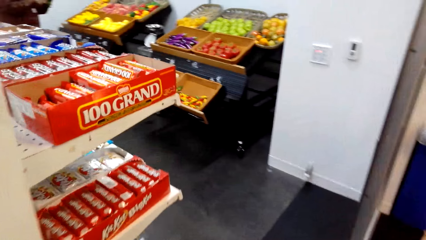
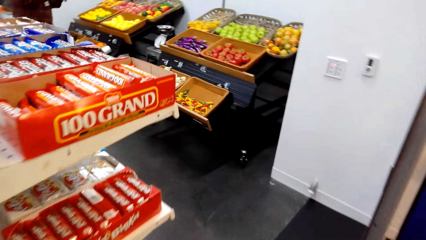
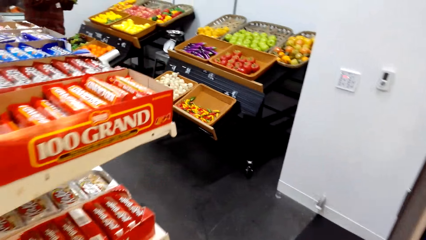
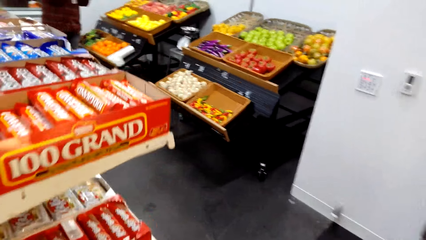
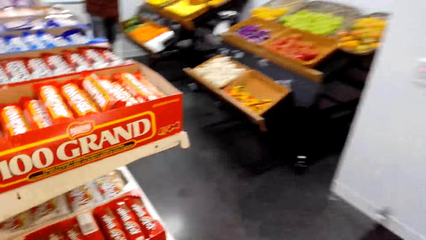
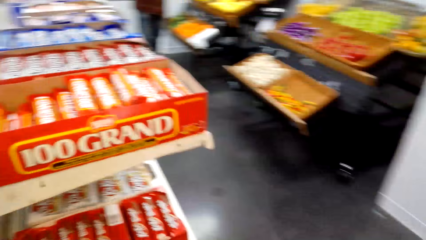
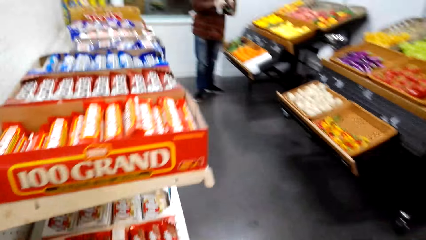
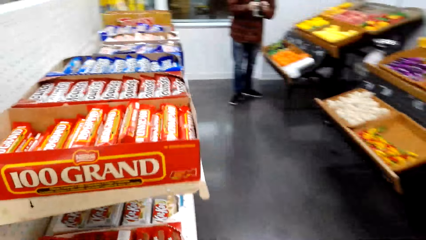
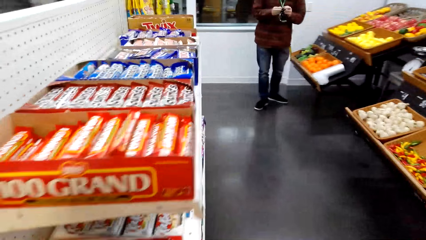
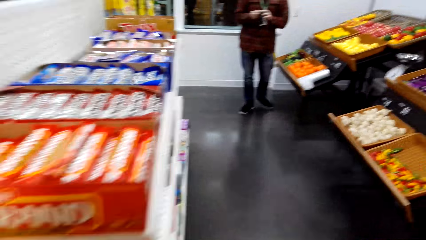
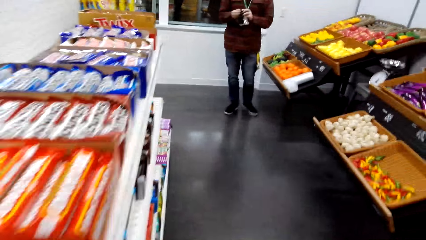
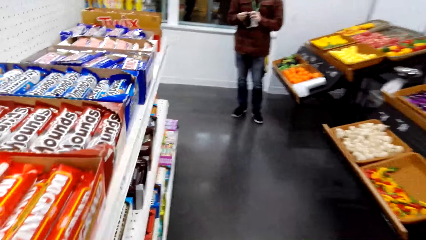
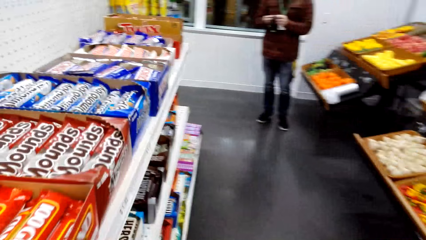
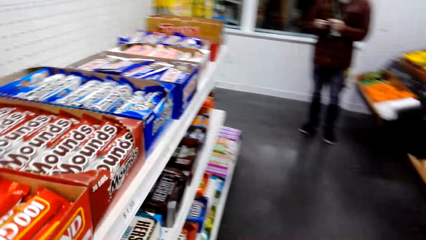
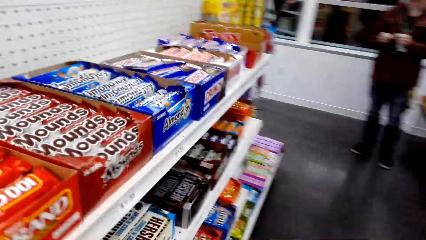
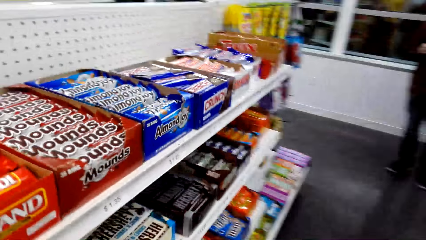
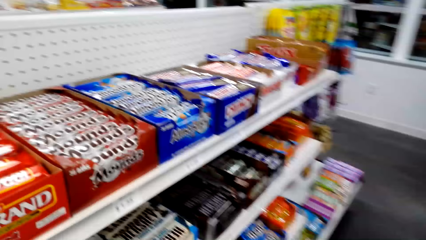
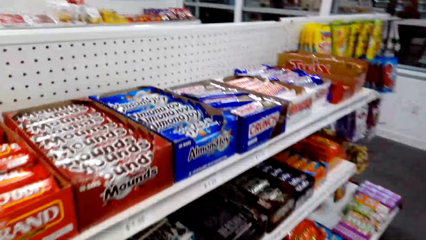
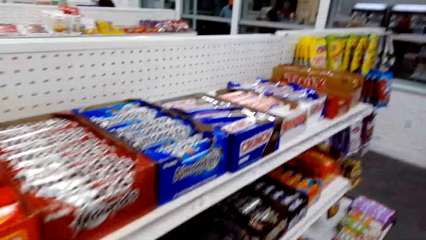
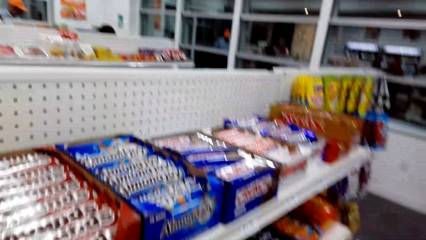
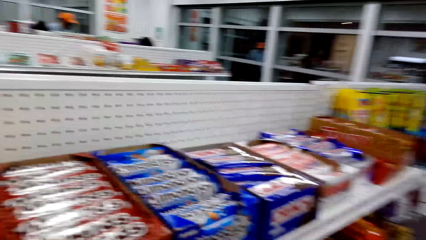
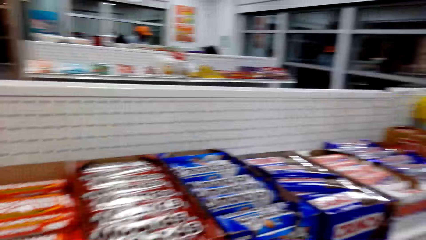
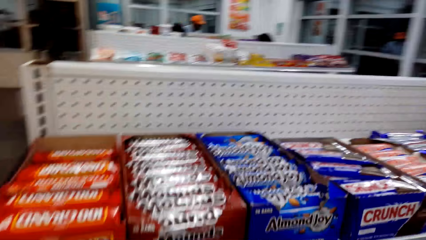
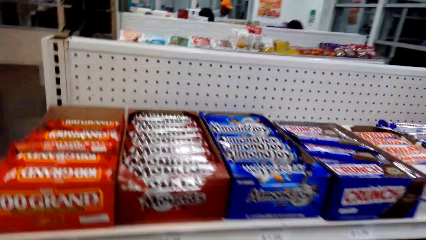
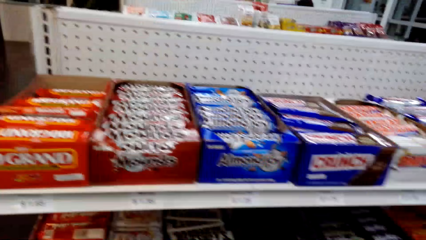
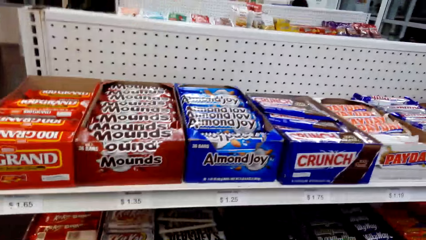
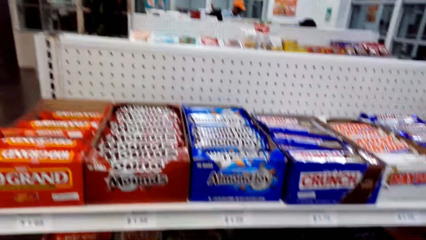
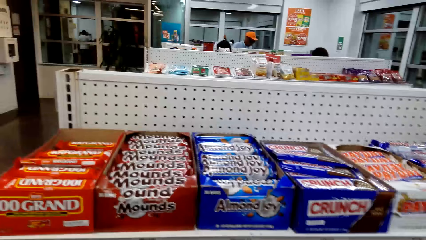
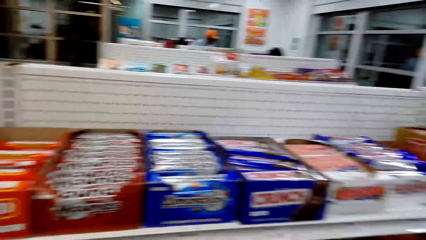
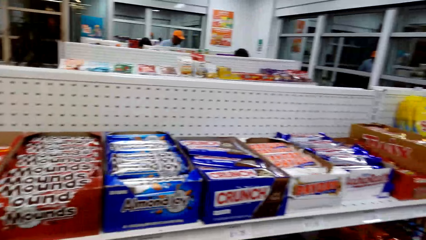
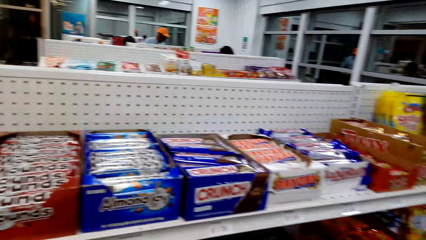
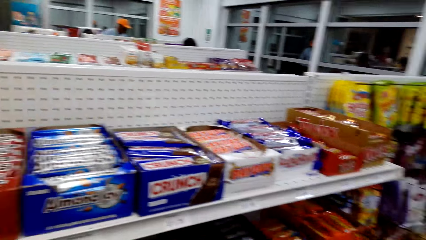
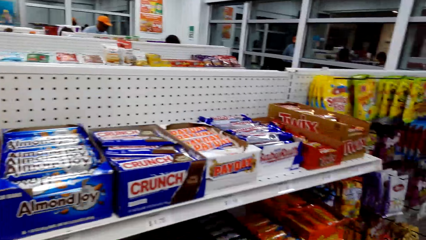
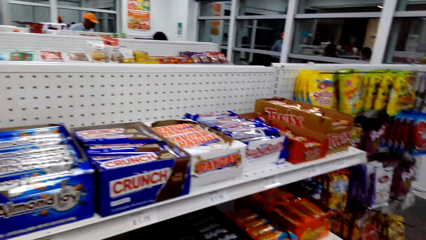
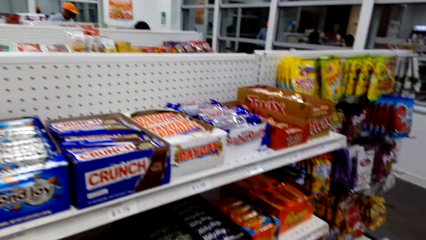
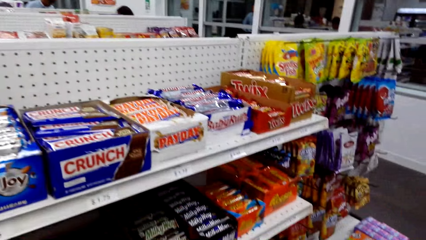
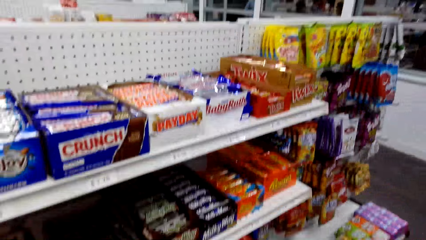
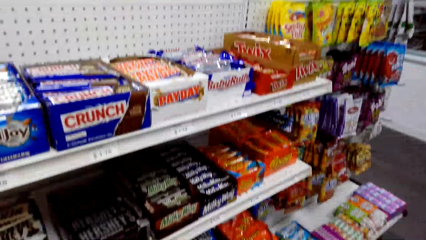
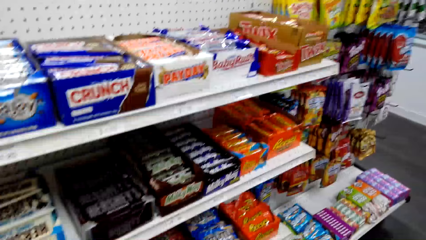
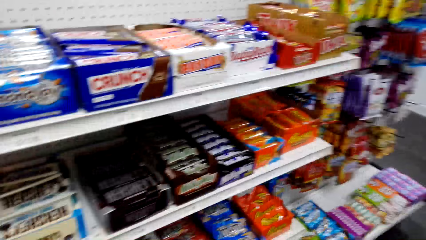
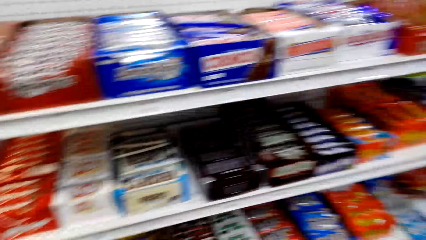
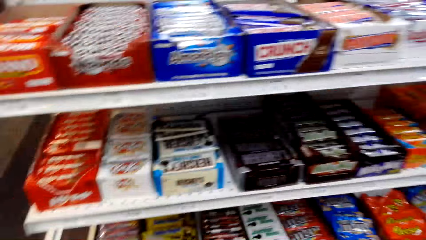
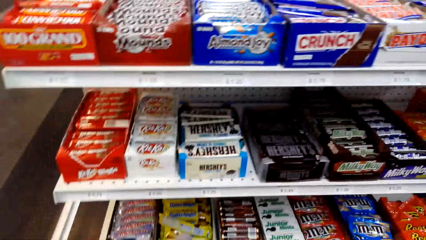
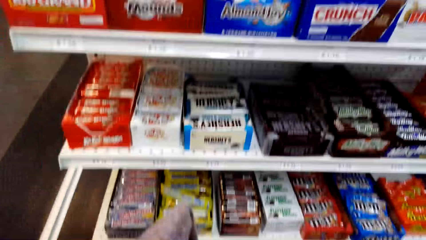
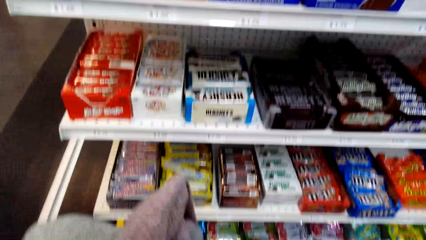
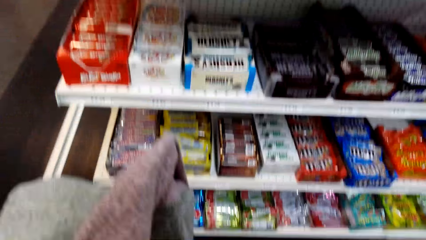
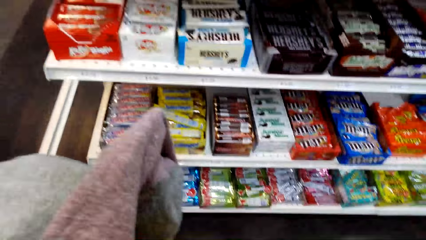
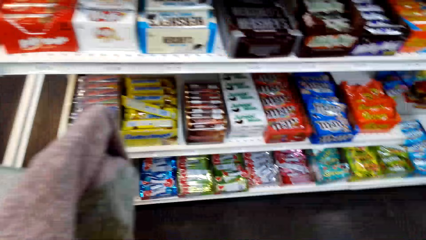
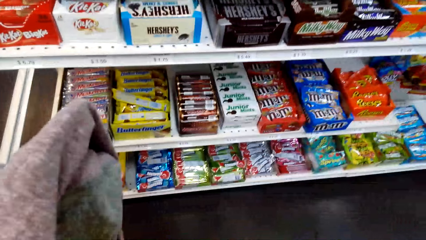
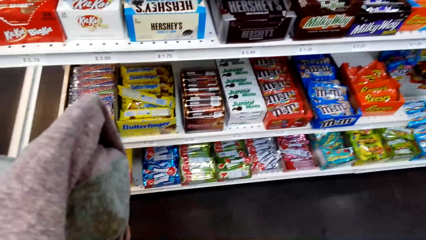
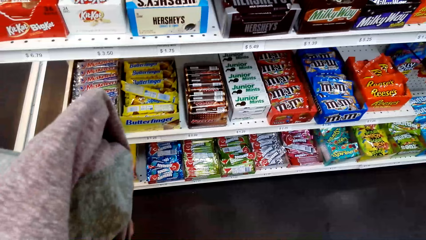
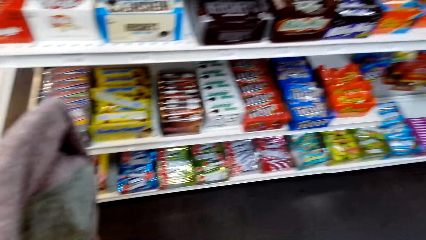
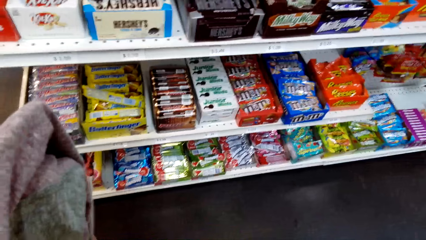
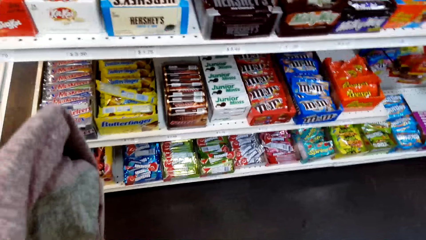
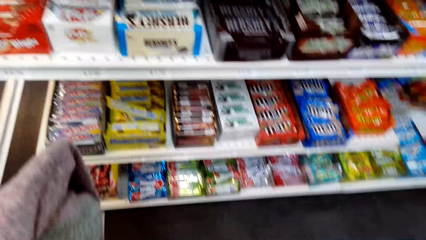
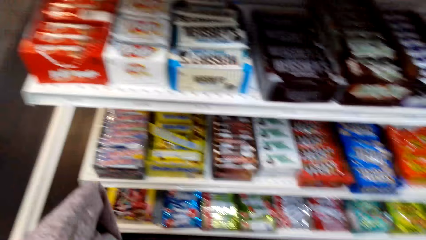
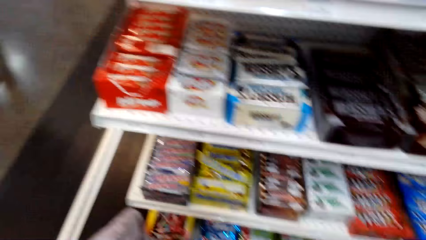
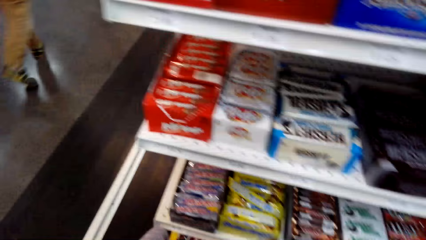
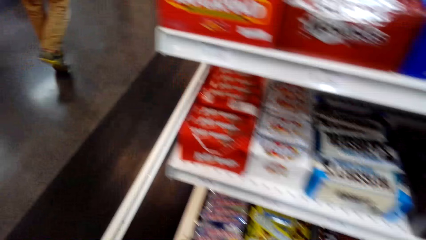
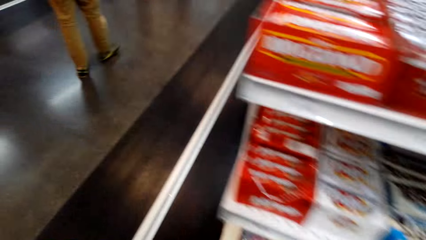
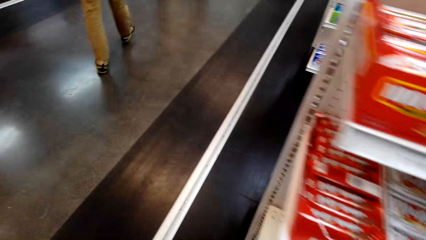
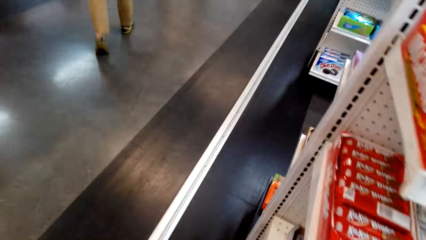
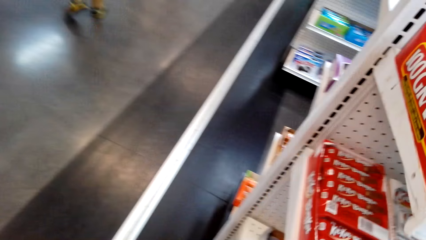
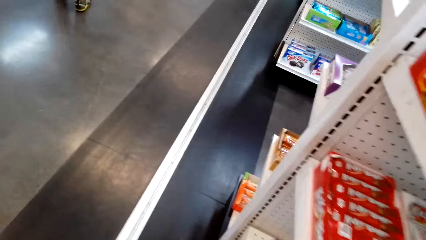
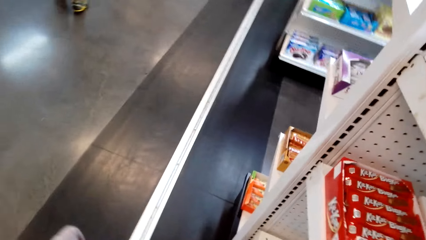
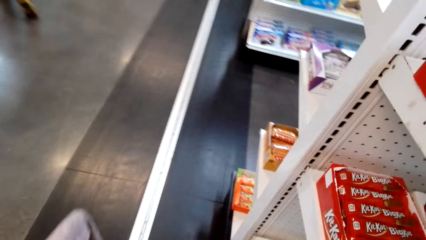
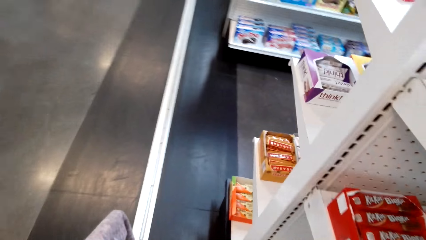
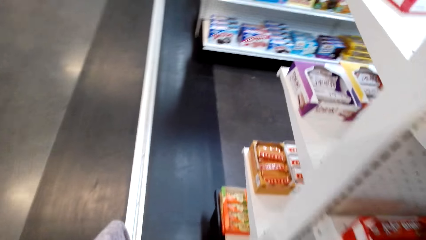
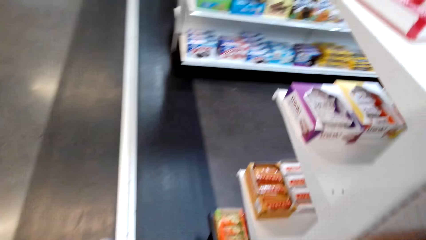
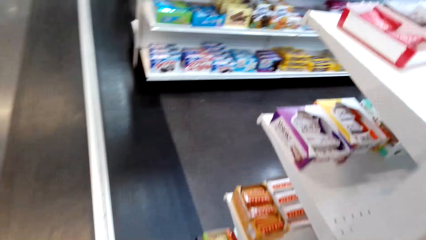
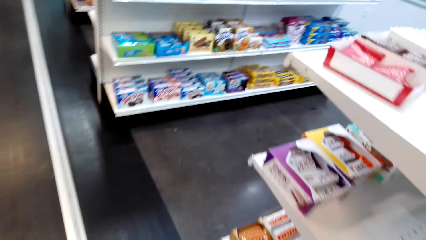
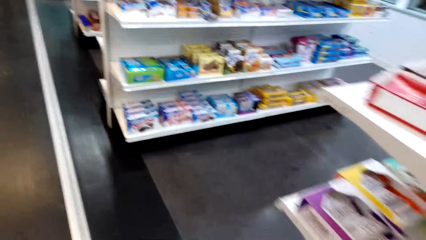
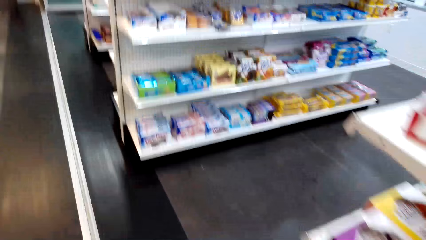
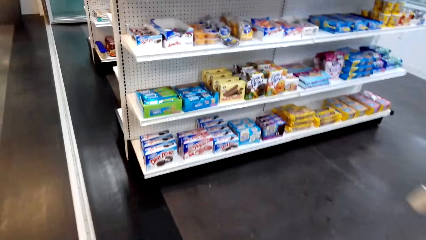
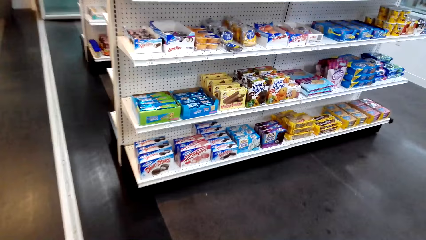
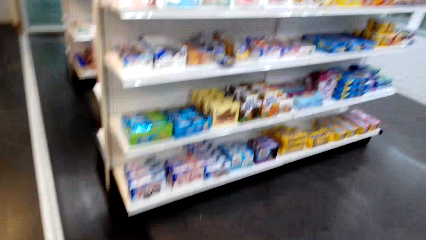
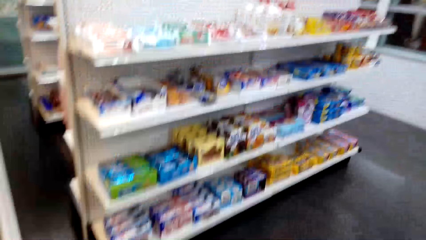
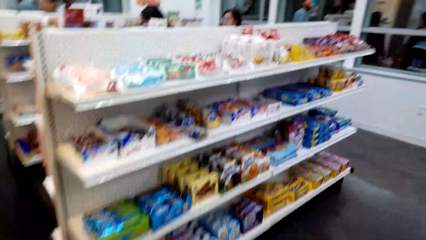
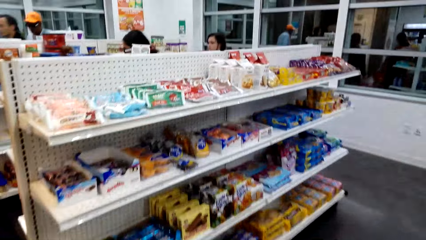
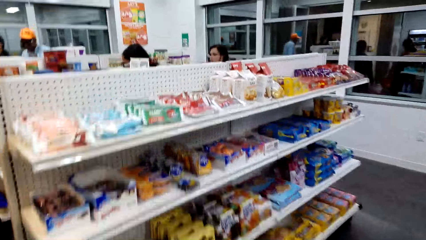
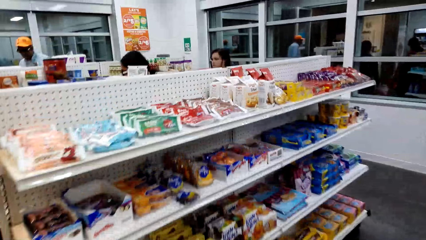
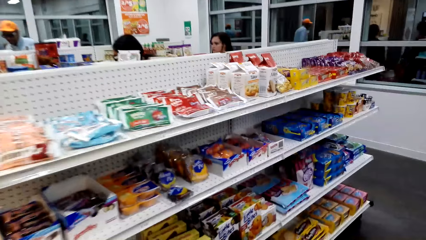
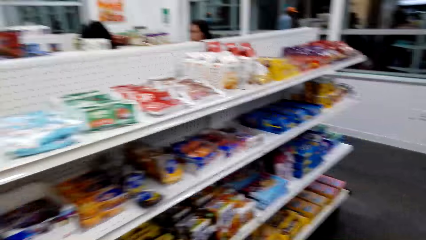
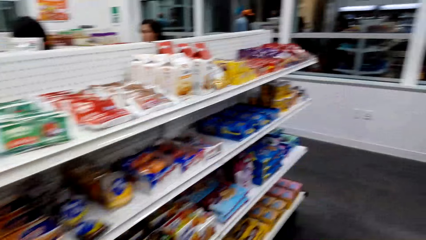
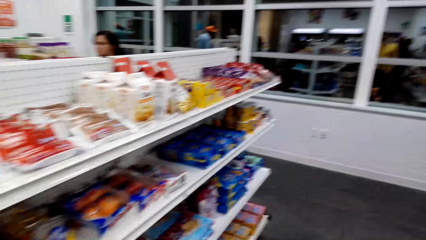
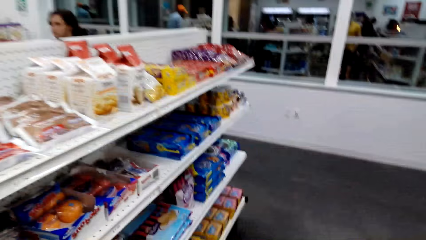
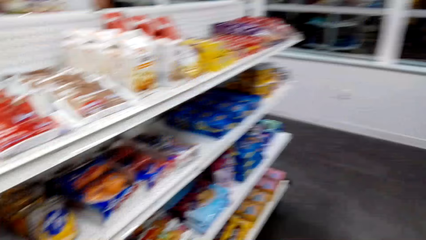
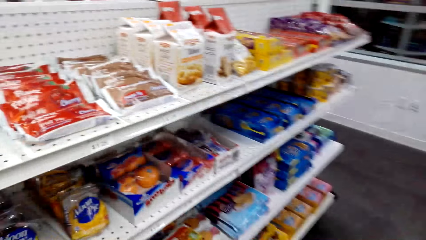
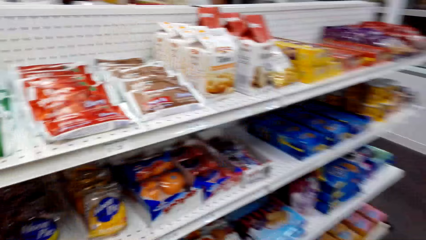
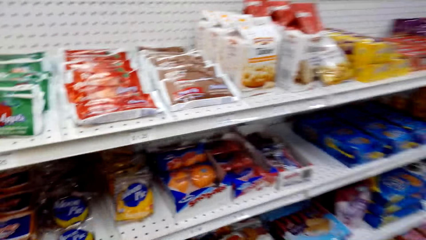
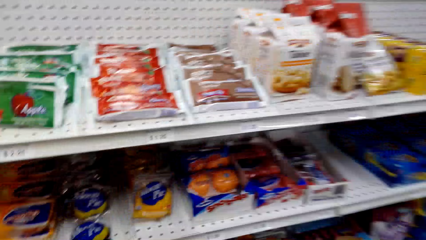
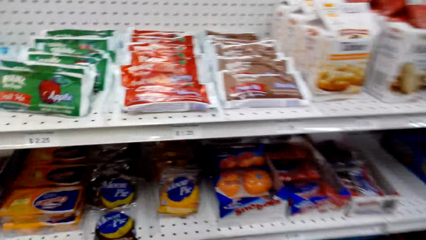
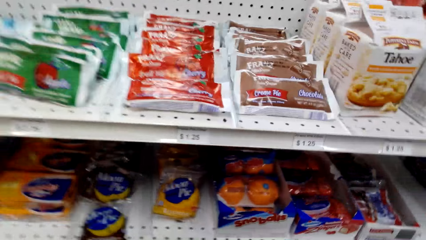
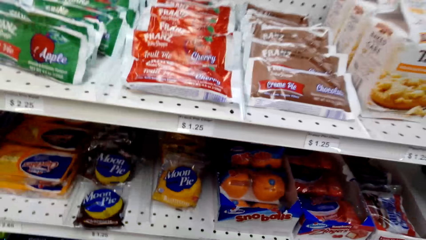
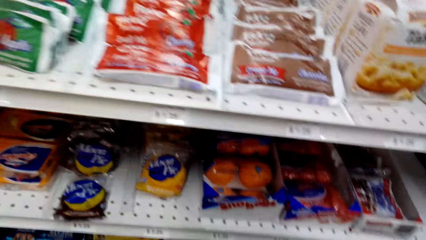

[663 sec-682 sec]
The camera wearer looks around the shelf. They walk forward. They look around the shelf.
